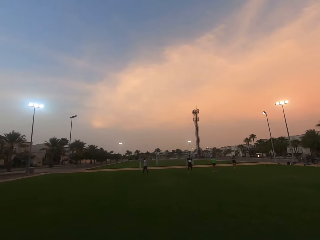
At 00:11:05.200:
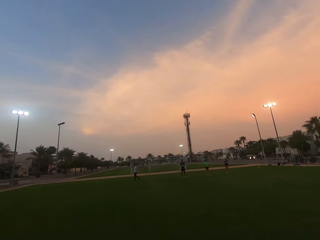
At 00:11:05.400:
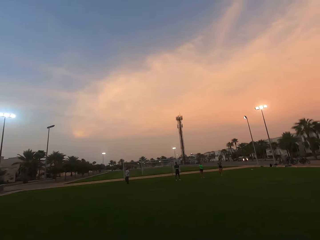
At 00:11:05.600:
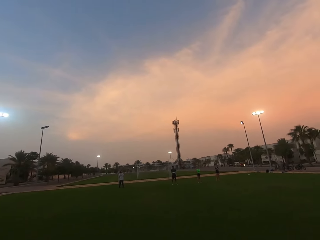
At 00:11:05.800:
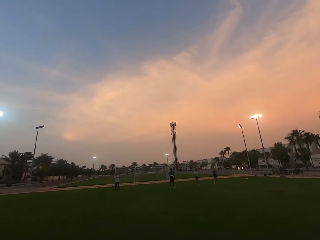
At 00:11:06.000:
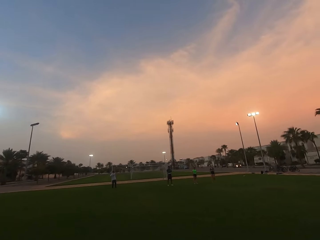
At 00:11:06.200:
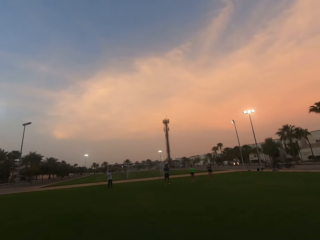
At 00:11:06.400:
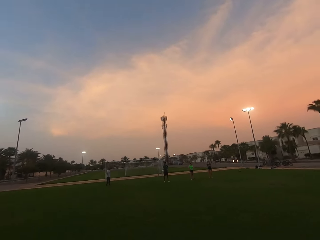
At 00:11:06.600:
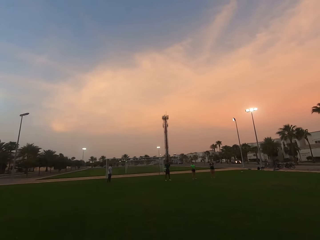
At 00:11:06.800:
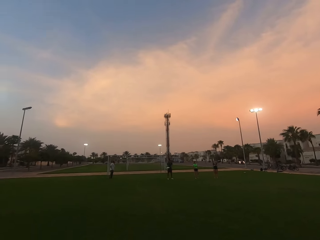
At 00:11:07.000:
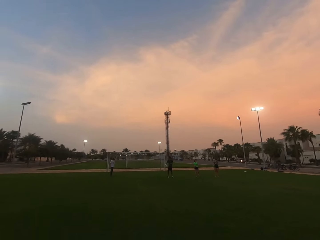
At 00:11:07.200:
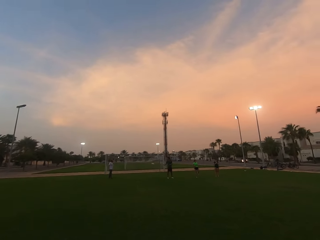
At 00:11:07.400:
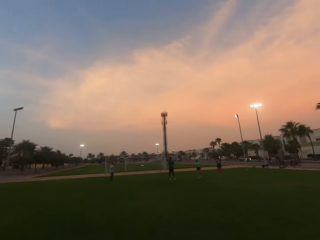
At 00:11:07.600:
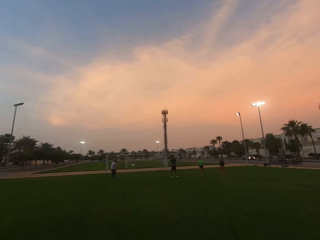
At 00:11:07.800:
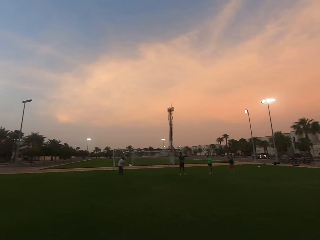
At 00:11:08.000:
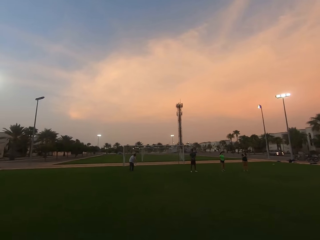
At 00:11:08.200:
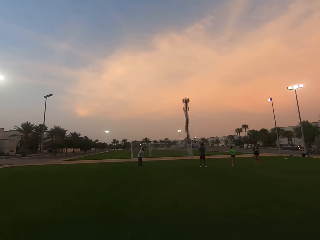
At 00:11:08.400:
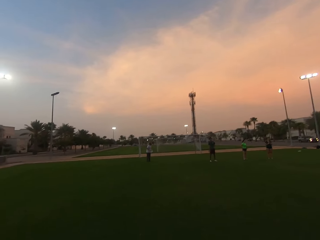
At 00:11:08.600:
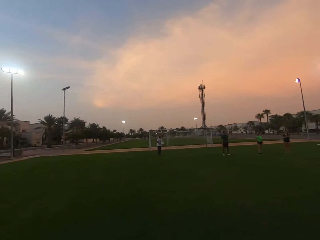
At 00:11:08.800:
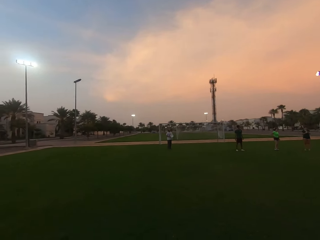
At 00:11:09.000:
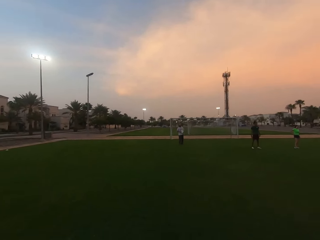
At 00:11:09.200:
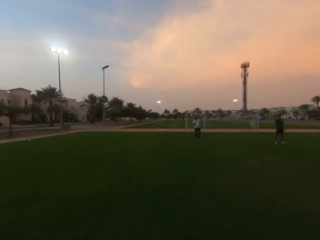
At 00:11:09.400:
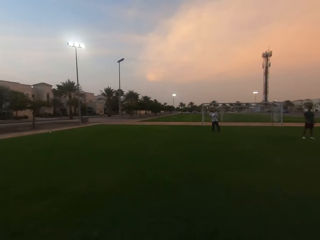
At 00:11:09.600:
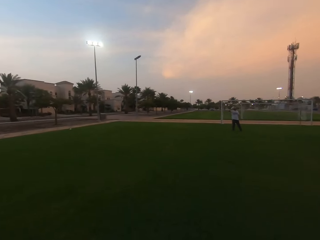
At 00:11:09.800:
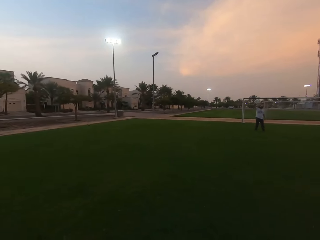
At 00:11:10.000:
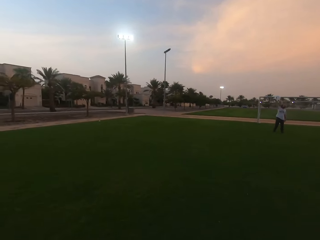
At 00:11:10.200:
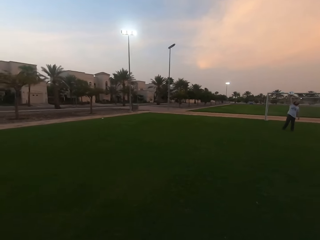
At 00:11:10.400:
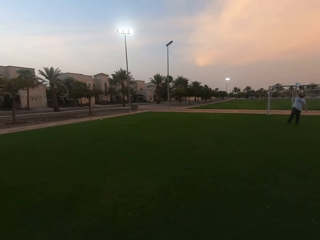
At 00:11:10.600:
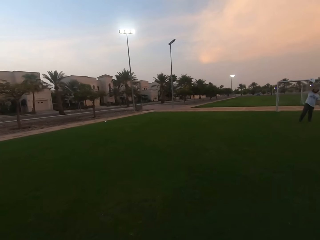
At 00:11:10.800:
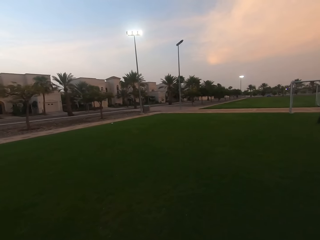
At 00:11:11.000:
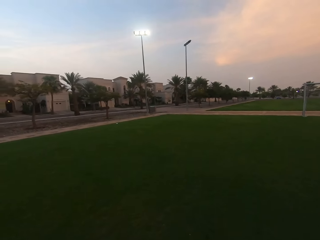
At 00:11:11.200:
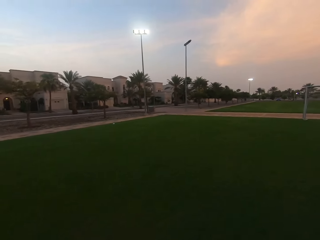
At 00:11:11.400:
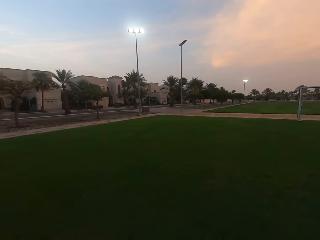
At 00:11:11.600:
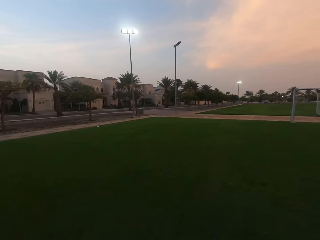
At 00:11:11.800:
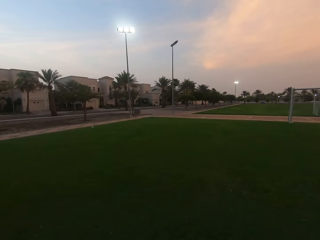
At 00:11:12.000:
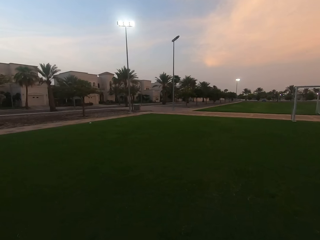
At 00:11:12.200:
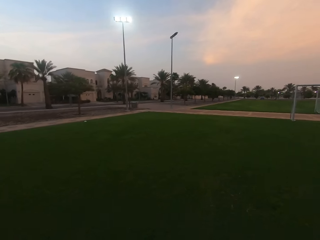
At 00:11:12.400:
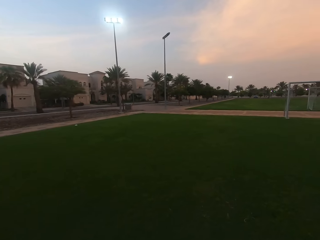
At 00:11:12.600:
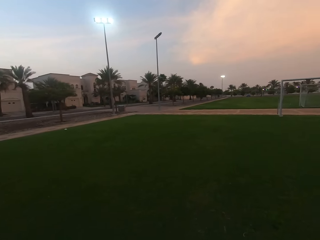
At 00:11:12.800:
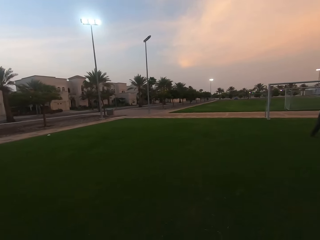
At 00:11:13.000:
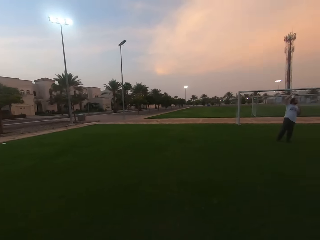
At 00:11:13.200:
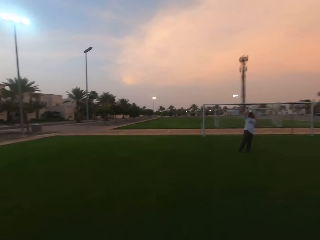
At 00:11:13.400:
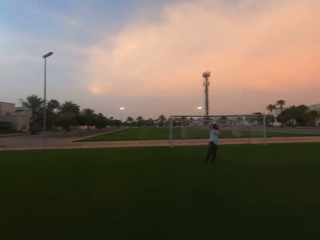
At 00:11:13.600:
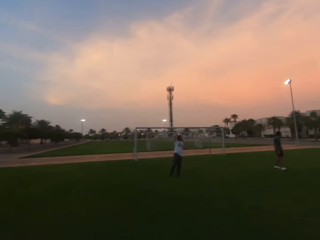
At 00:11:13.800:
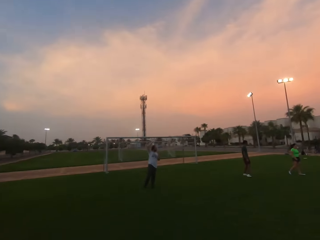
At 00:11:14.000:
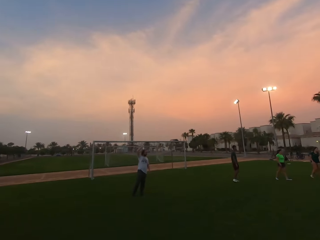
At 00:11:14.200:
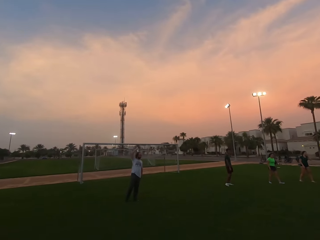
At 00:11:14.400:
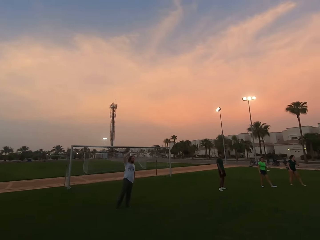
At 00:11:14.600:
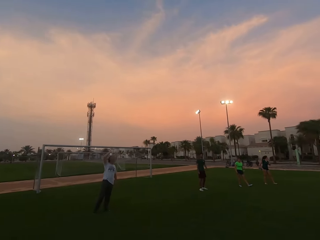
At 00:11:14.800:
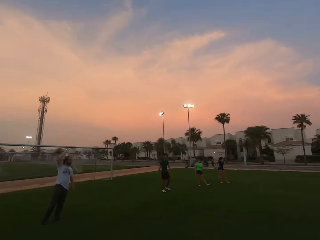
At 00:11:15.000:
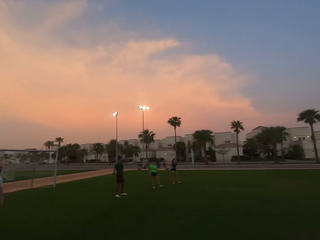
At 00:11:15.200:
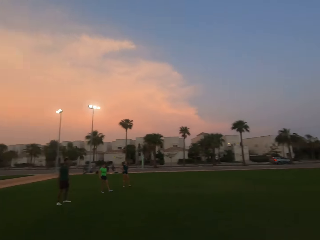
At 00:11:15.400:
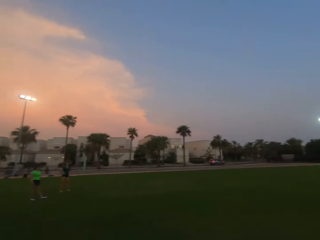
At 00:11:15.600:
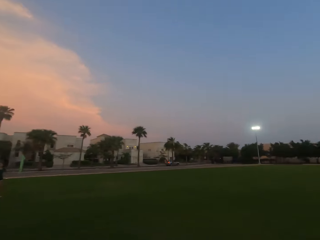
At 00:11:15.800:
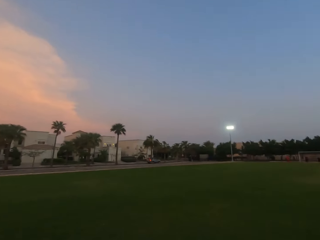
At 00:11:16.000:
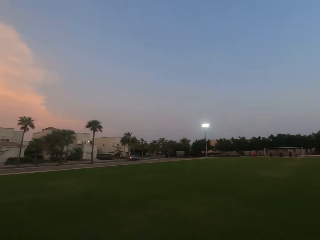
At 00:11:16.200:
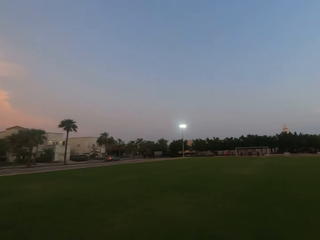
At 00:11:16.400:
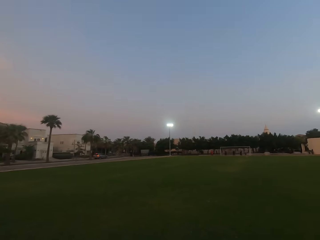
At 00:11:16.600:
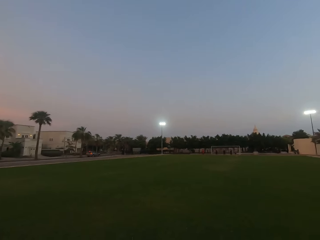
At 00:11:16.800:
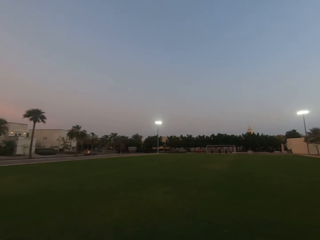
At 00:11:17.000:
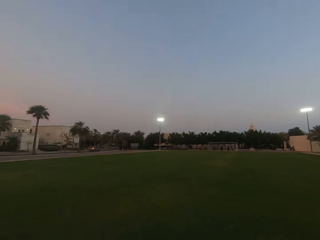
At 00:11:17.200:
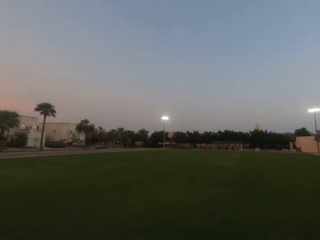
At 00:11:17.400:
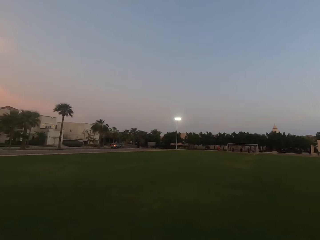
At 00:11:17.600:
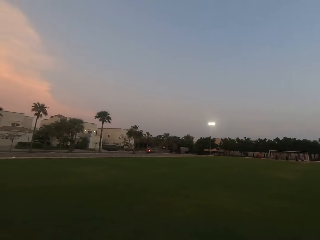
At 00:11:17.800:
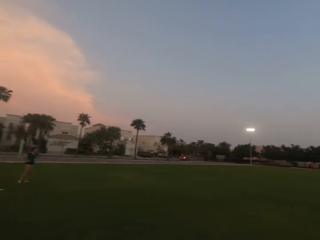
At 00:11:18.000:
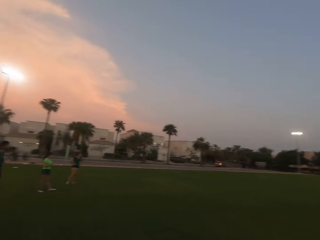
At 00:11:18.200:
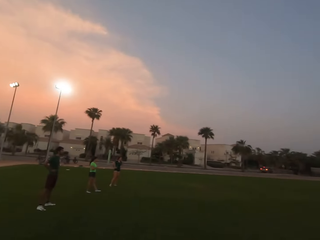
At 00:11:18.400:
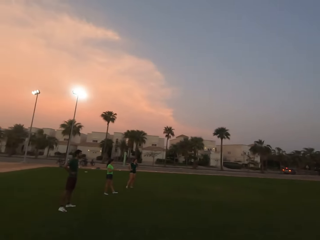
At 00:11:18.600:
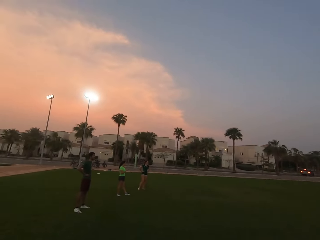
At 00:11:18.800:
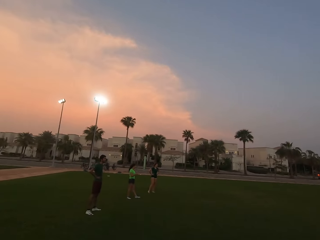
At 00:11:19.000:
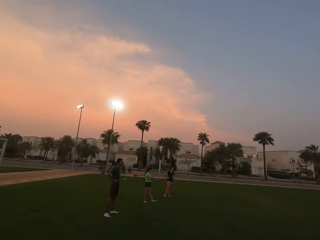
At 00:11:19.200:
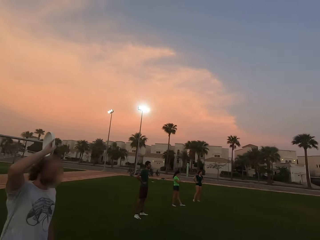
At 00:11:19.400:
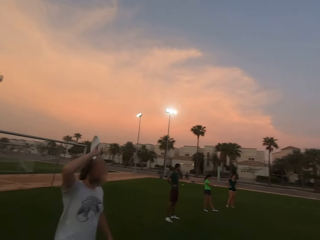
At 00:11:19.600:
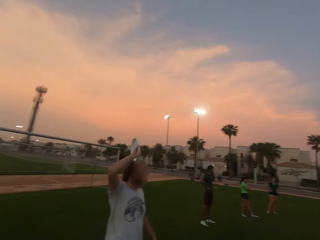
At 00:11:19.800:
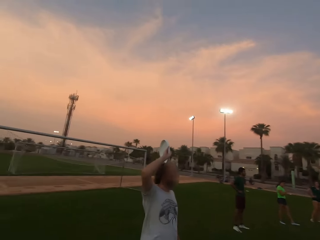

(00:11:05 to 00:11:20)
A man throws a frisbee. Another man catches the frisbee. The camera wearer walks. They look around.

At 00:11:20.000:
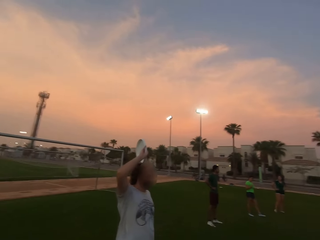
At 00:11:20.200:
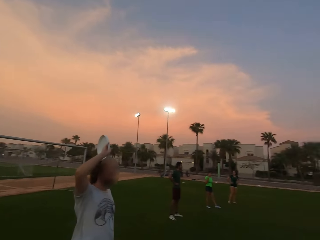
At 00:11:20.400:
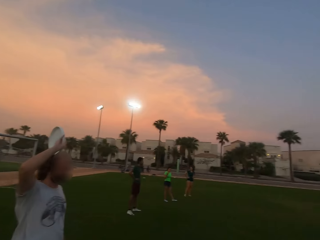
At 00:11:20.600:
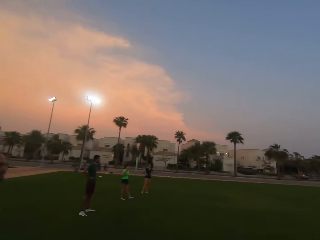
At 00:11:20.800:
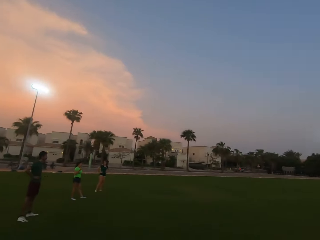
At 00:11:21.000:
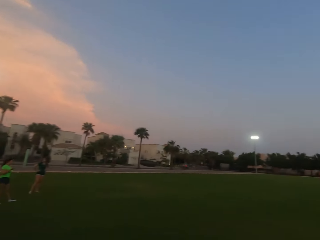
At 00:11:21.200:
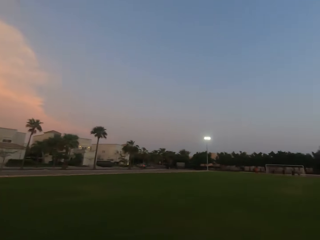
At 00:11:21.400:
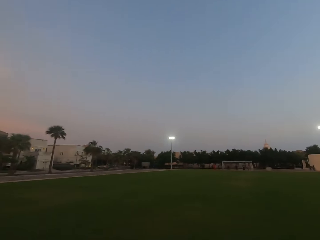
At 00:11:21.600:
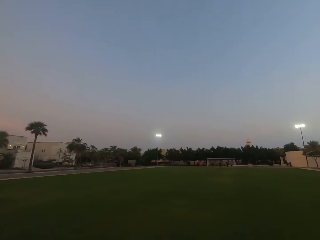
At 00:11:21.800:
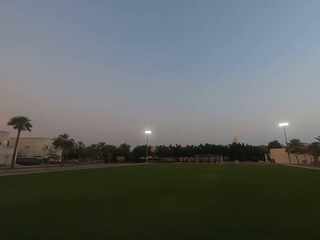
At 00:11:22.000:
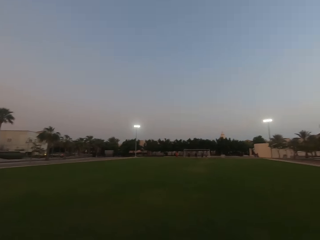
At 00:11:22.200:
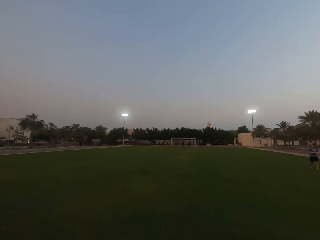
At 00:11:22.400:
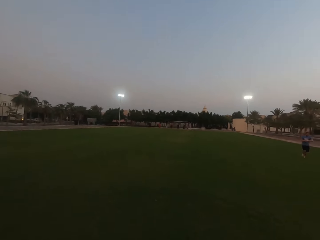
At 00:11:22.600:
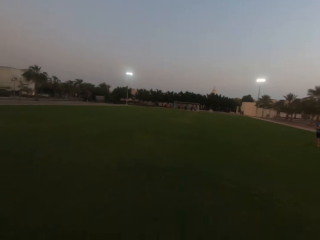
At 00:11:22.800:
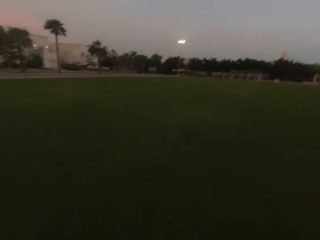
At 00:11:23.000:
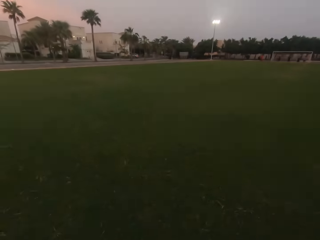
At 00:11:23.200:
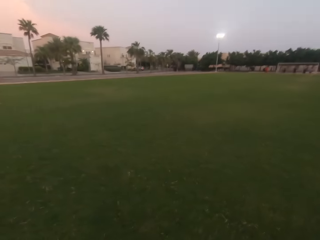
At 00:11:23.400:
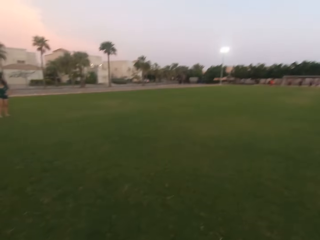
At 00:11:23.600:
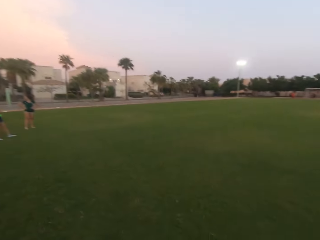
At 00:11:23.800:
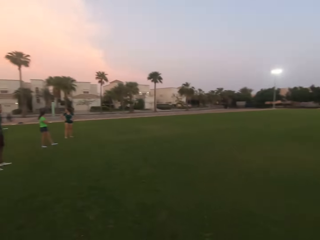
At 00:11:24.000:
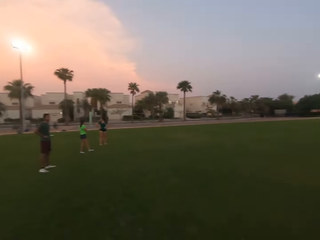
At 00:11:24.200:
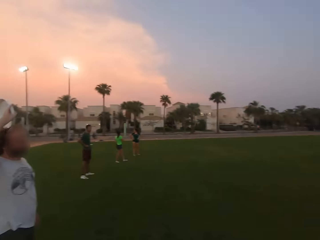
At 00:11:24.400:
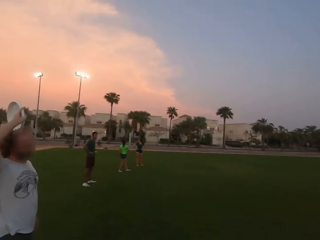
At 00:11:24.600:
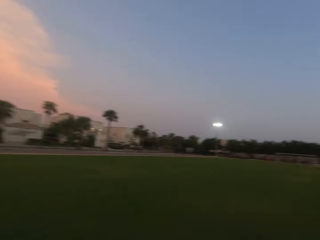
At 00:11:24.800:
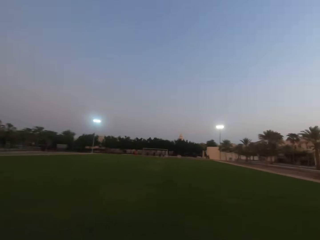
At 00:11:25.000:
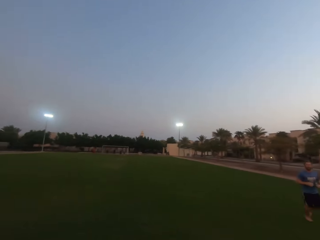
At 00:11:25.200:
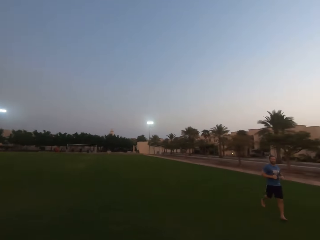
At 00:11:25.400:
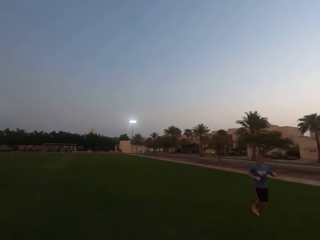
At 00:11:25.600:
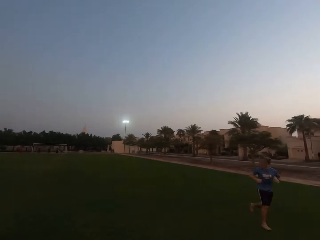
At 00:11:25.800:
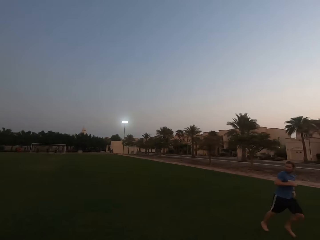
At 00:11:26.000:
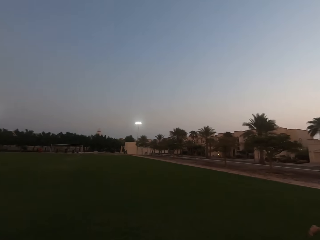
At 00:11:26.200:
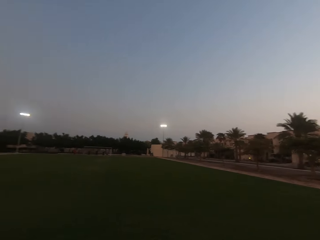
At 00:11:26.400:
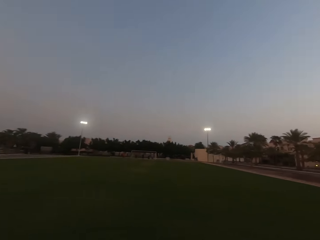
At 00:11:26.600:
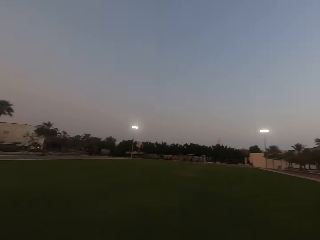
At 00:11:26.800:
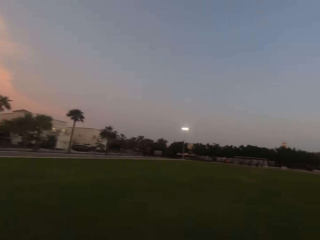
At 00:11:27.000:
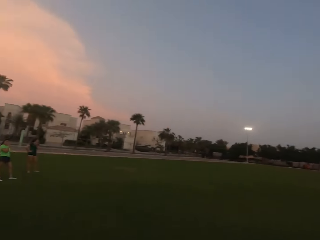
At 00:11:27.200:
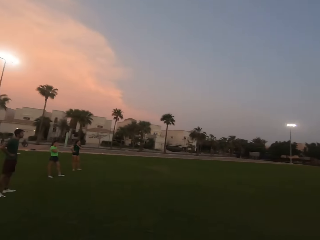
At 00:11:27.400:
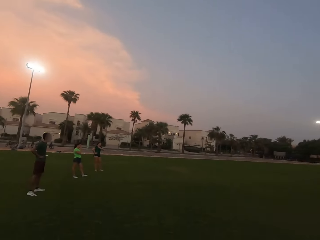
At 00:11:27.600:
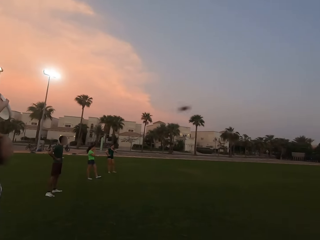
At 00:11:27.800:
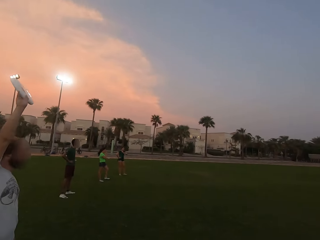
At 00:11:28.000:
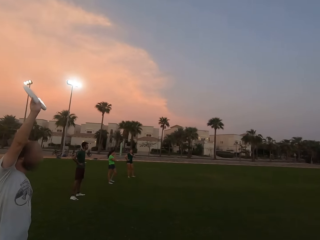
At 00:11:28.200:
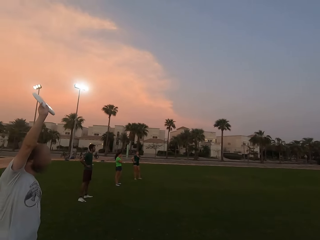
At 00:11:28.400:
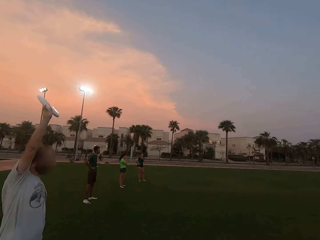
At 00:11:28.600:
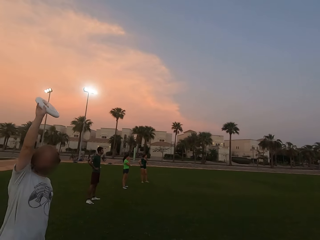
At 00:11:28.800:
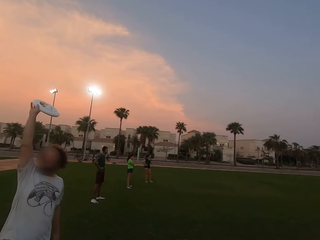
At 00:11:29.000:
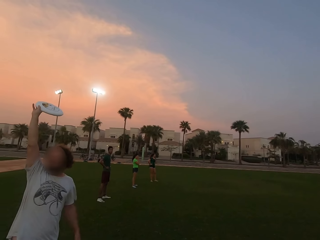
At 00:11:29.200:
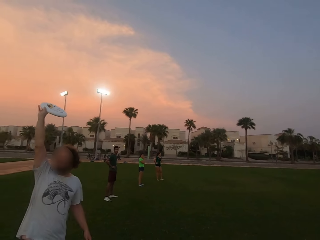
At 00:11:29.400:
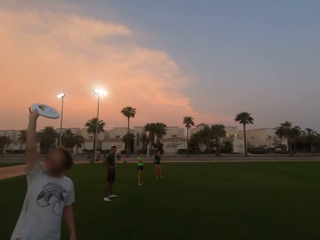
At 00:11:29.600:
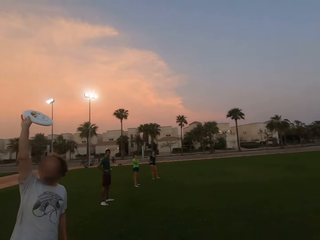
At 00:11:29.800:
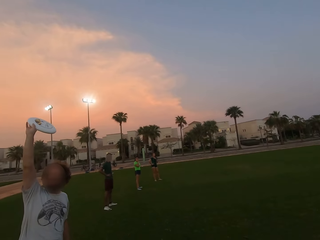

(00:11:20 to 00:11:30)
A man runs.
